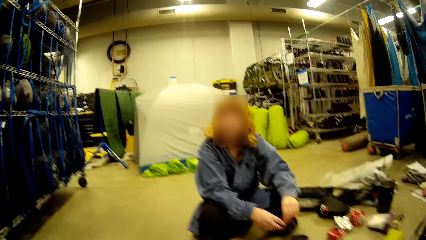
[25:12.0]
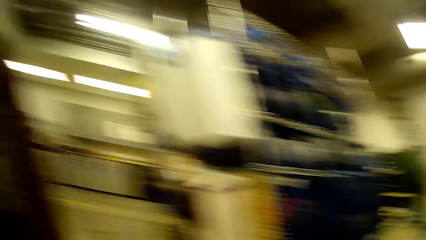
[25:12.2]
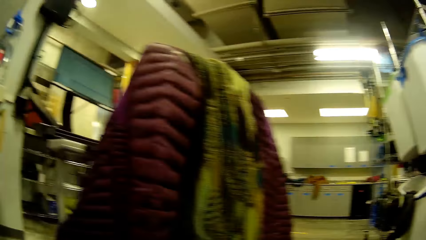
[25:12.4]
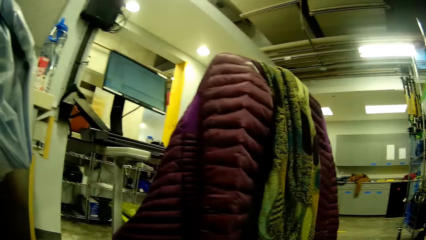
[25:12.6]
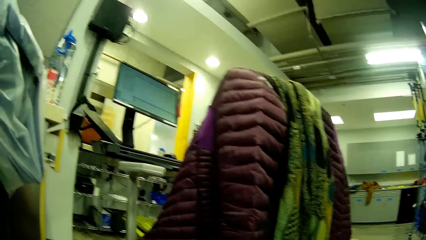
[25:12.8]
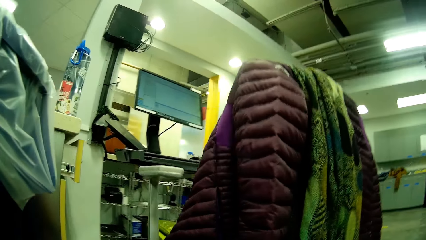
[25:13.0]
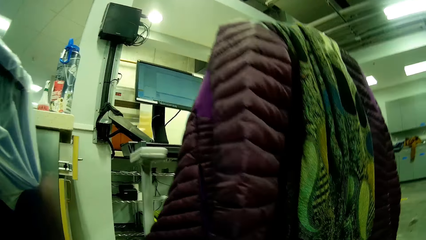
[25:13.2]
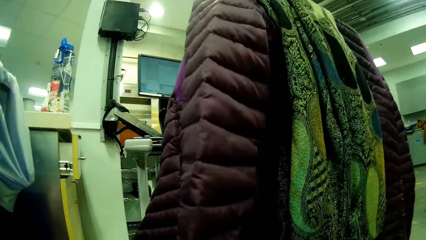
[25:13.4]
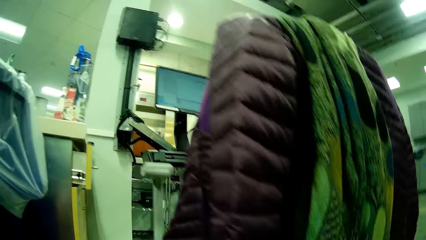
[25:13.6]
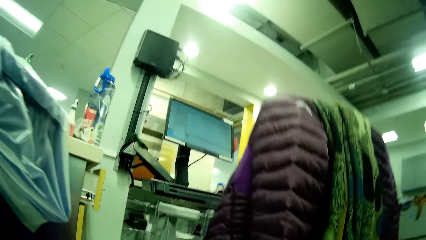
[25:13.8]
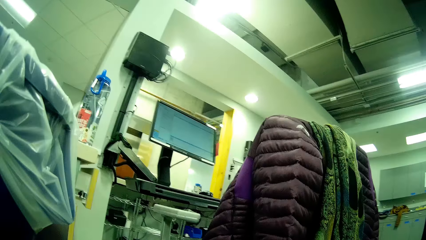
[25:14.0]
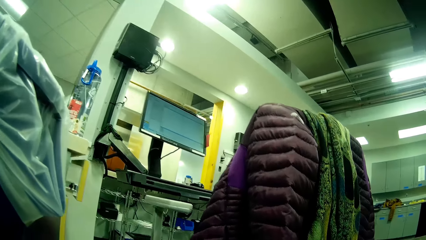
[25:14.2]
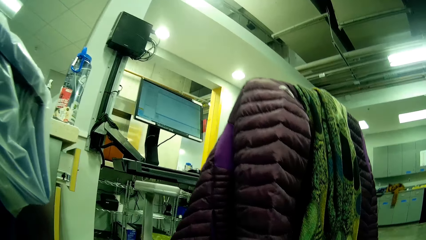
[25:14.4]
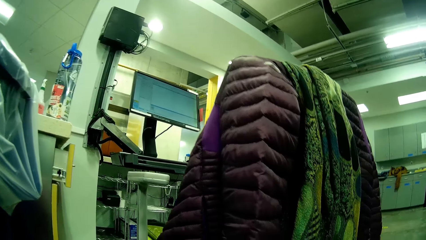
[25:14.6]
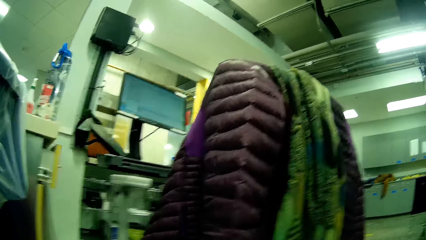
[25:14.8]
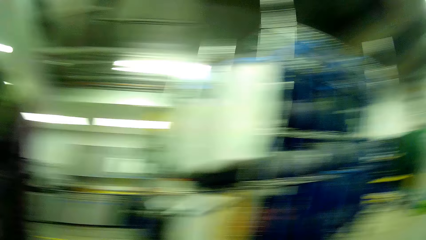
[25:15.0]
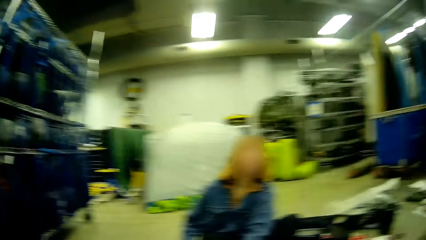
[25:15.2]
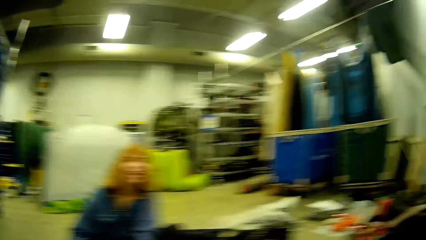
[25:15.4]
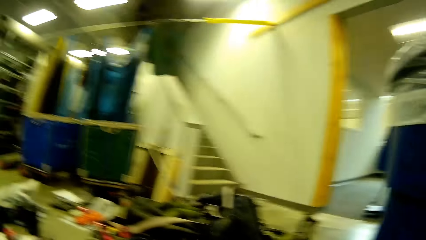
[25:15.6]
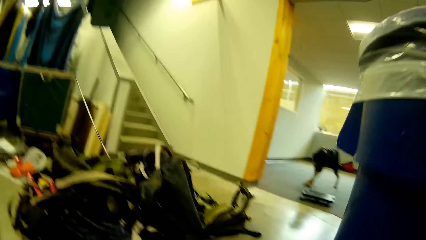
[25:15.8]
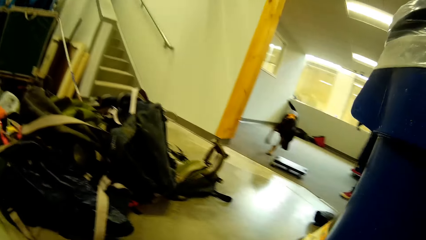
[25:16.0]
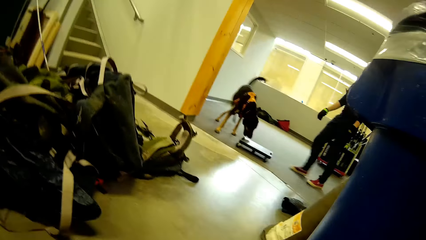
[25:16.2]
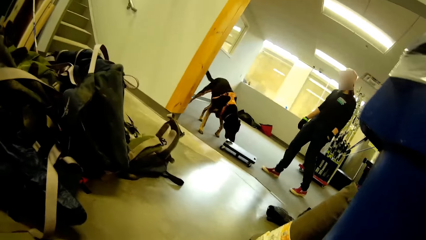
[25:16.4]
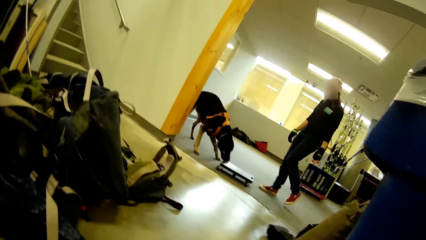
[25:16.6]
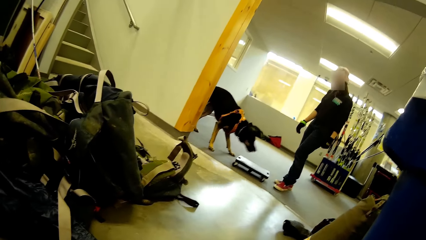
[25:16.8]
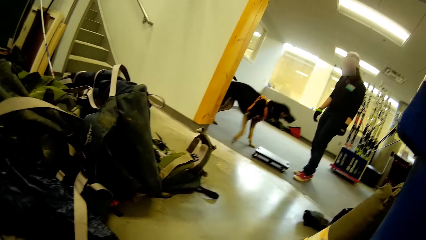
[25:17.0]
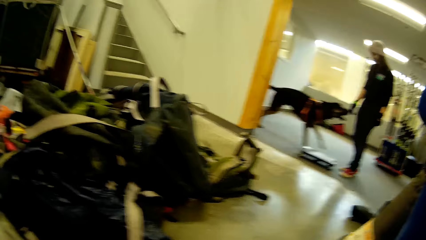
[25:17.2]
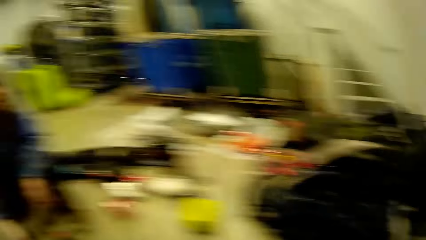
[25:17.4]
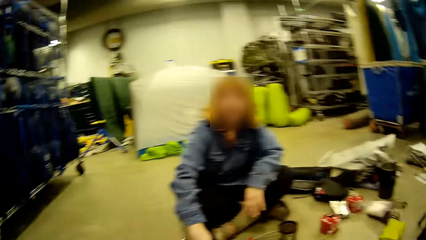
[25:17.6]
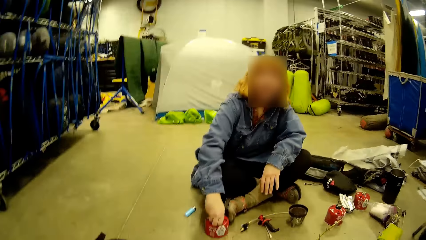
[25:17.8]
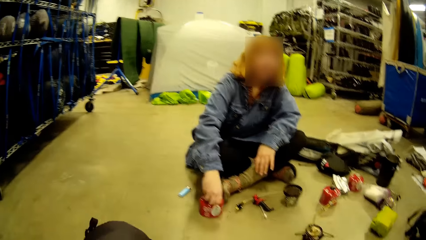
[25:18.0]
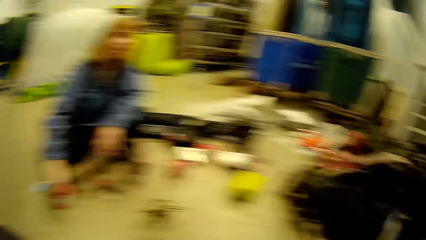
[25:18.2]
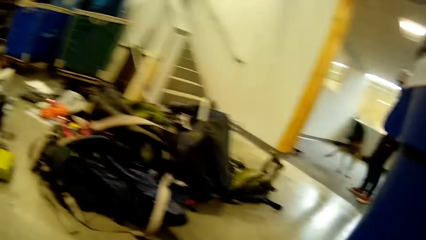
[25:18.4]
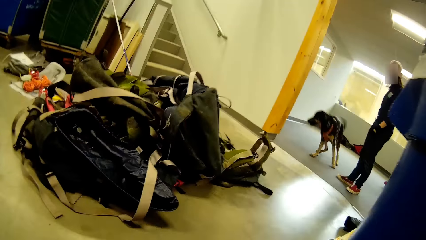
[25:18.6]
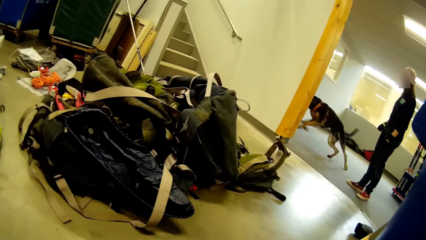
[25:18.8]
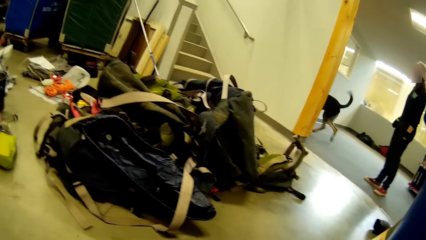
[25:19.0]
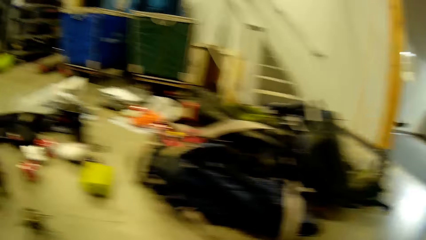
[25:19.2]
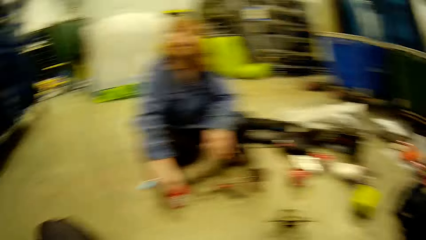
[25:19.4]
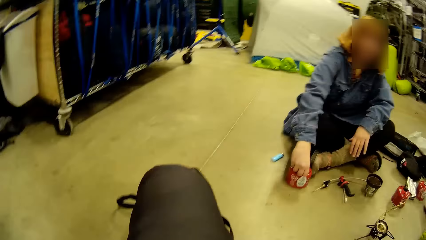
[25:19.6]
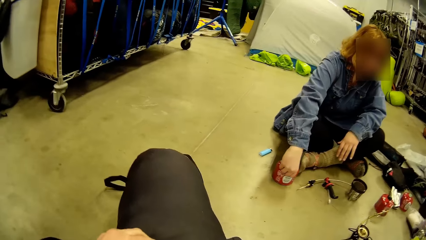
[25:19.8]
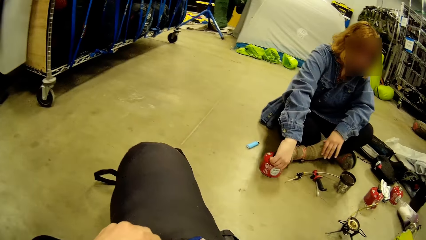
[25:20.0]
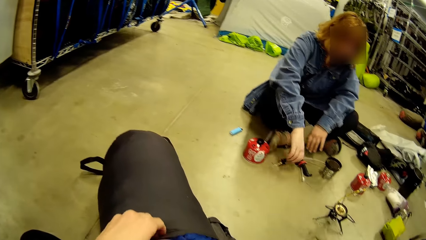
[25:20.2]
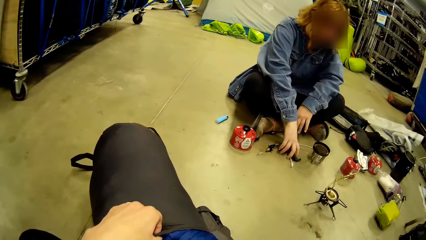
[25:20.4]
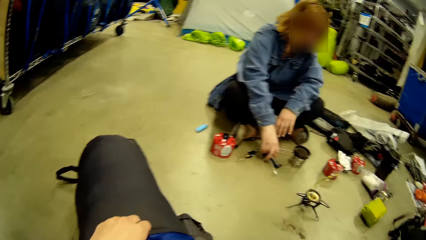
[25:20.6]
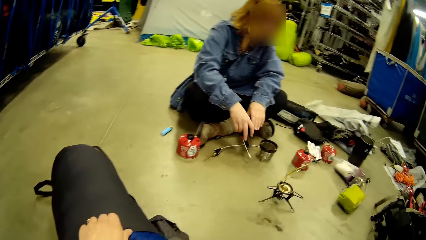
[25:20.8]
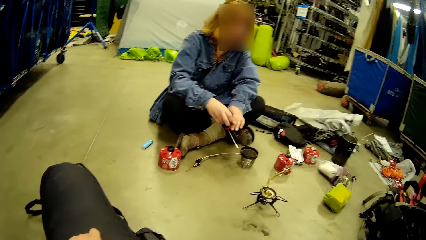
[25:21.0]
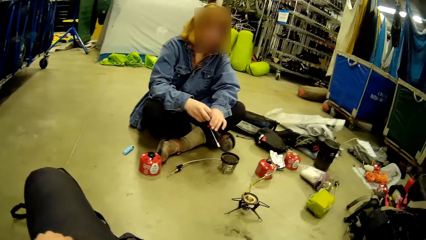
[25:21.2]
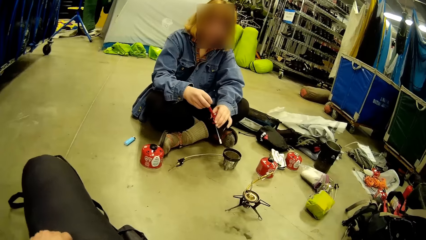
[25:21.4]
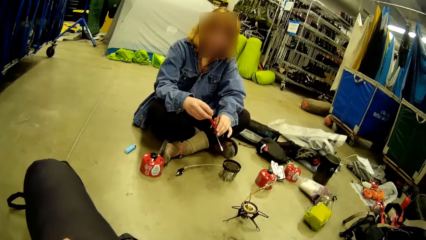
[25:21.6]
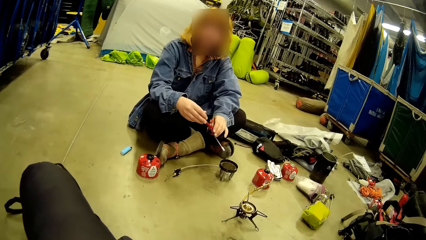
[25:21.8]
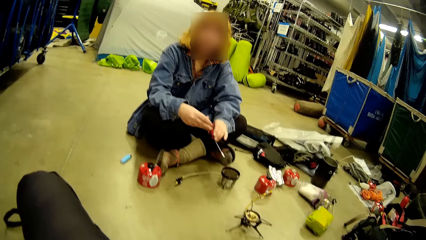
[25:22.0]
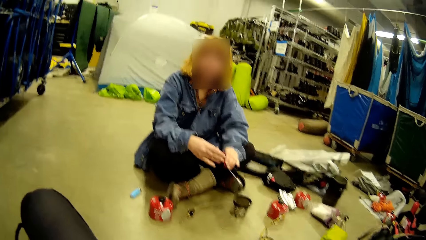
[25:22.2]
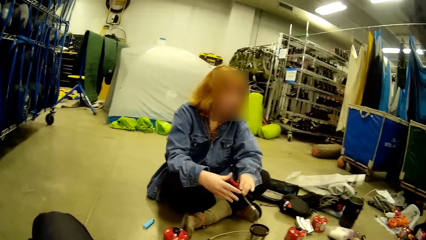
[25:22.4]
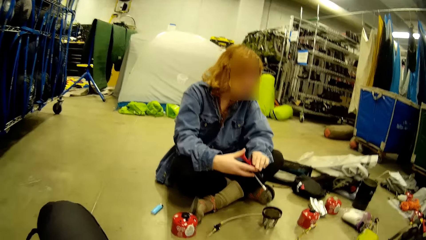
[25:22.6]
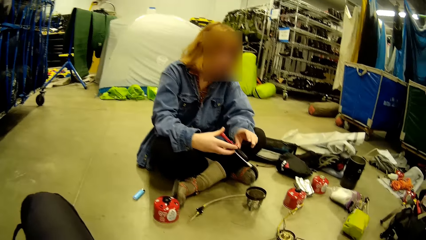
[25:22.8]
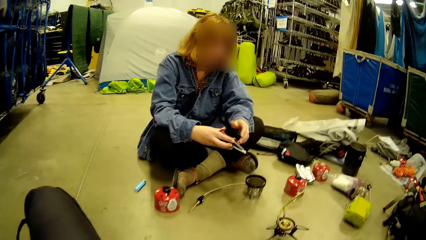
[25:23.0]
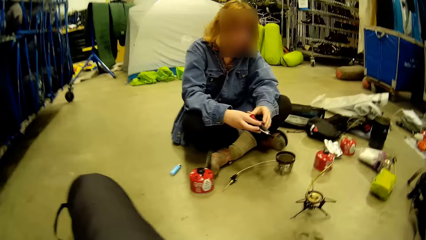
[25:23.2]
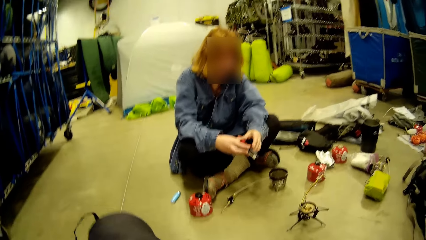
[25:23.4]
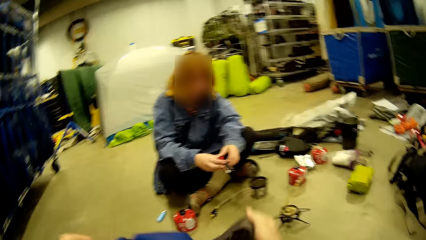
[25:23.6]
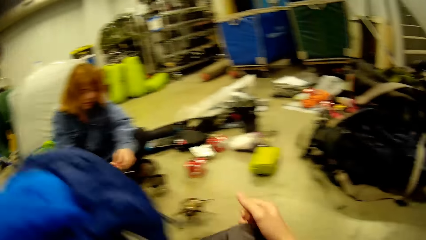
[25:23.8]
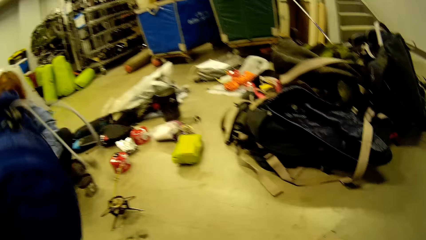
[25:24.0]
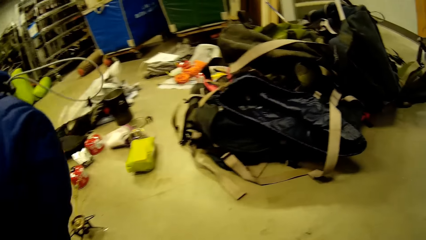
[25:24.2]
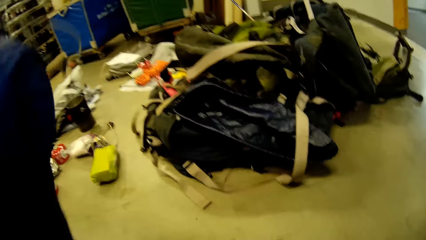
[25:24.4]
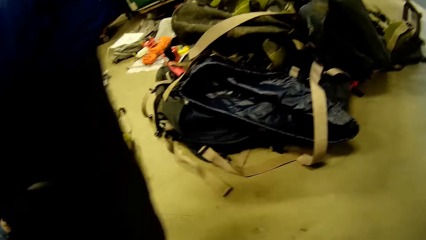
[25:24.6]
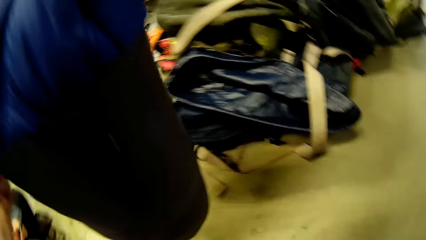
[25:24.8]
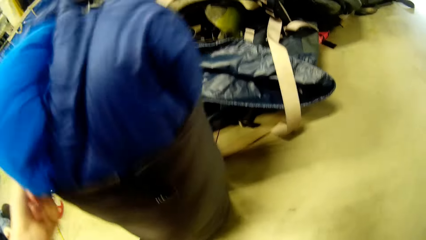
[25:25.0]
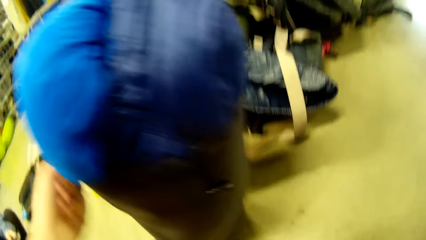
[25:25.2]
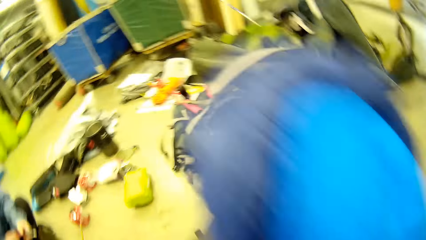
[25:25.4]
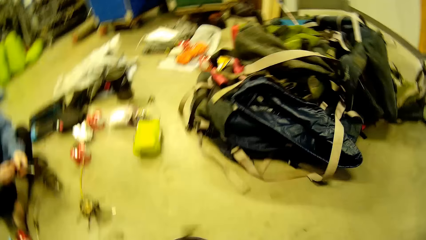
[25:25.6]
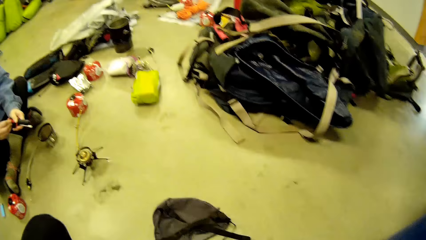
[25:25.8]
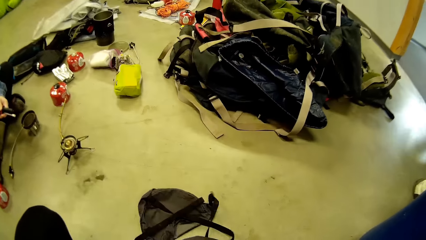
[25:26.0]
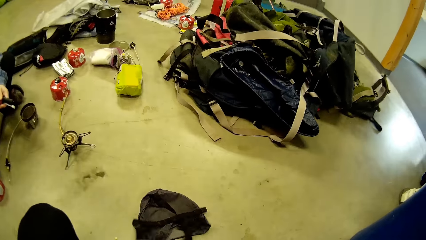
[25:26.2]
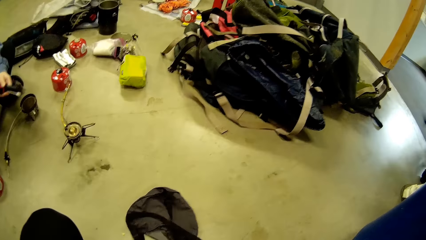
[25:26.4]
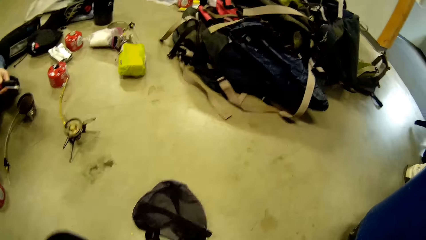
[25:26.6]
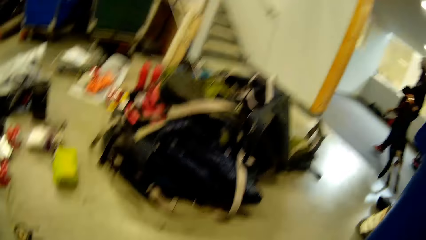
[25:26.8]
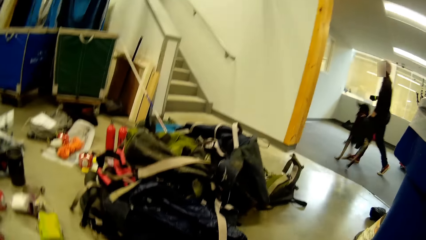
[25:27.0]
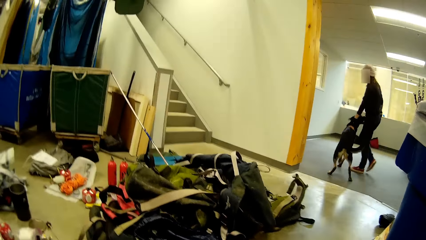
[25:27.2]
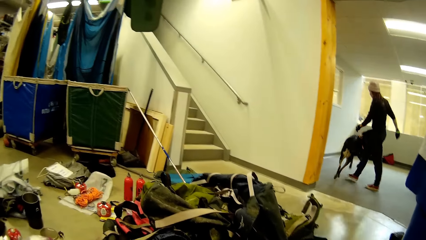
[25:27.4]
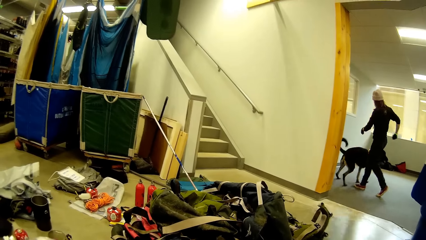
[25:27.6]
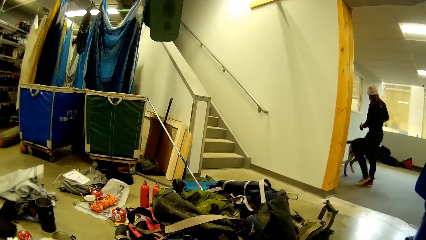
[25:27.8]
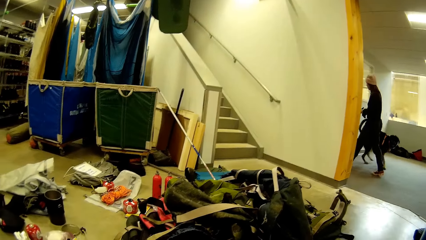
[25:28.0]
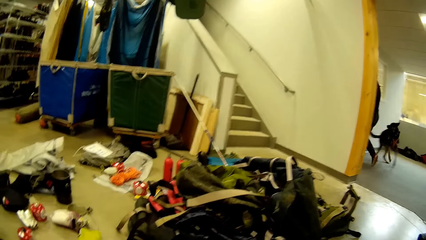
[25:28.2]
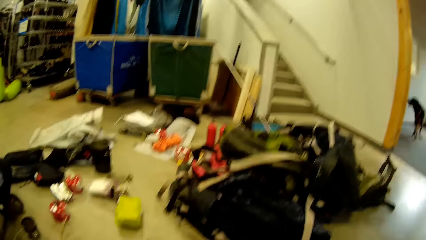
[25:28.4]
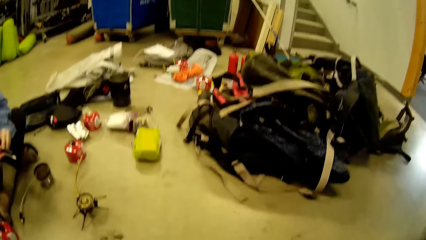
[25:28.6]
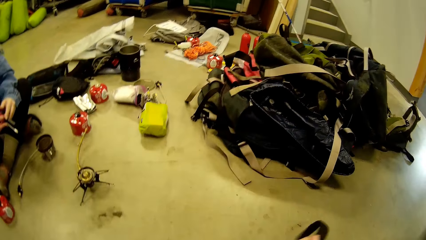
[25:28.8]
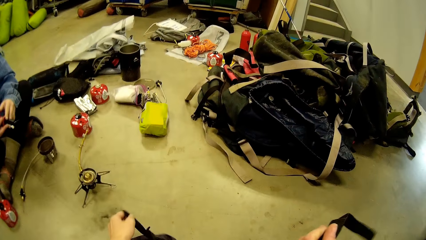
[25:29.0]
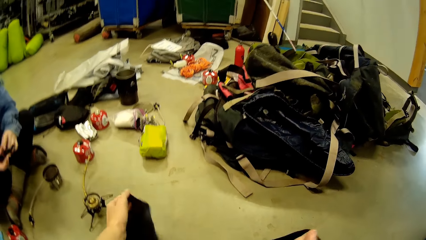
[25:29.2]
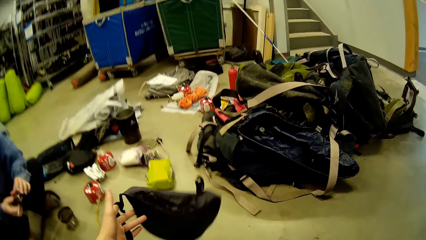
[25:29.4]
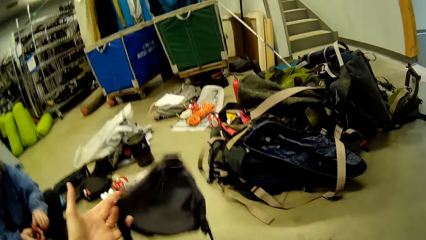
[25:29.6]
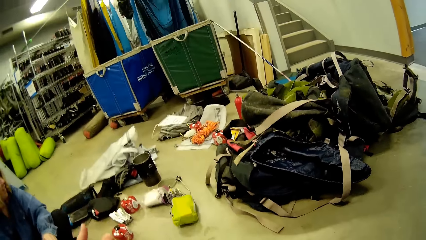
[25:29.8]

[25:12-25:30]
A man plays with a dog. A woman couples the burner on the floor. The camera wearer moves the bag to her right side. She packs clothes down in the bag. The man plays with the dog. The camera wearer stares at the room.
